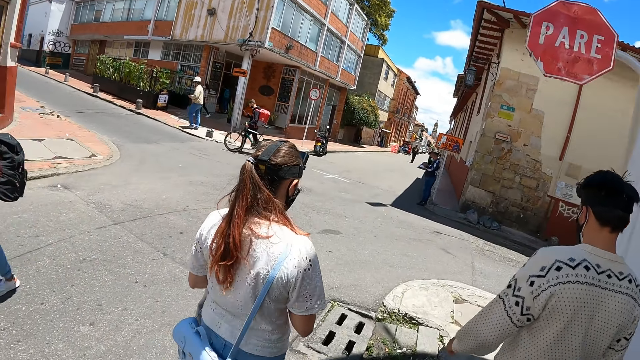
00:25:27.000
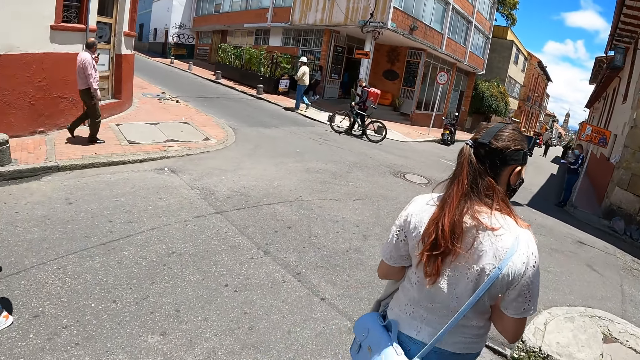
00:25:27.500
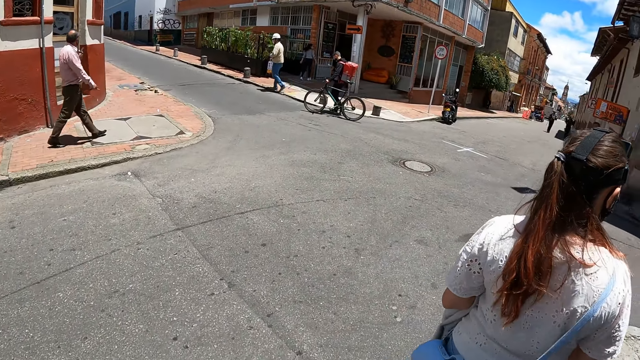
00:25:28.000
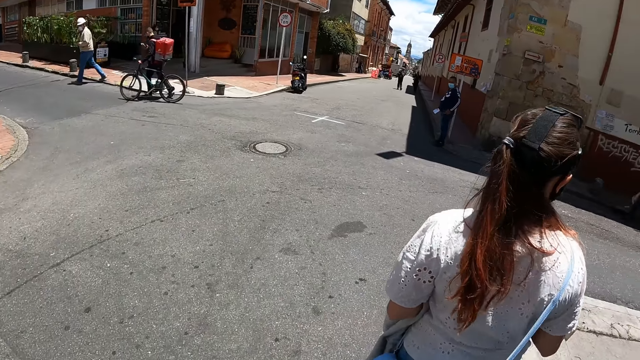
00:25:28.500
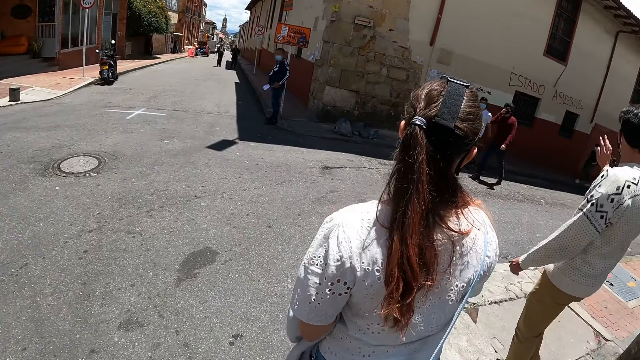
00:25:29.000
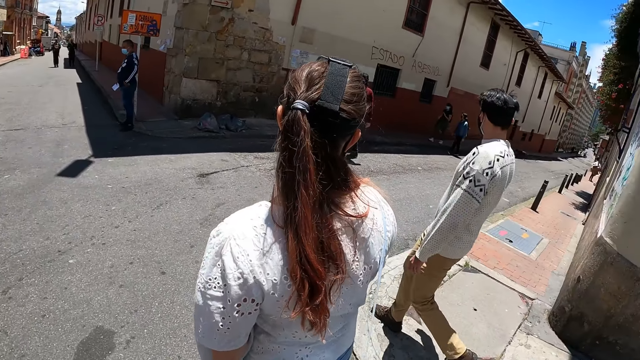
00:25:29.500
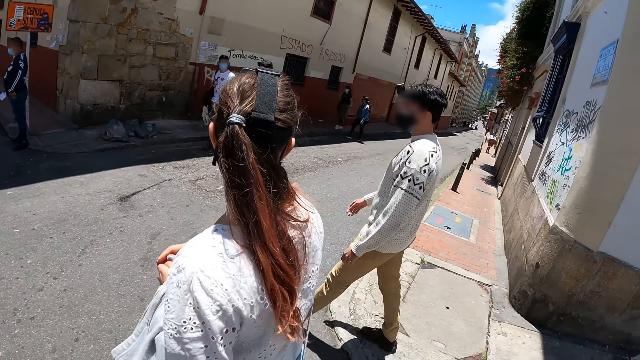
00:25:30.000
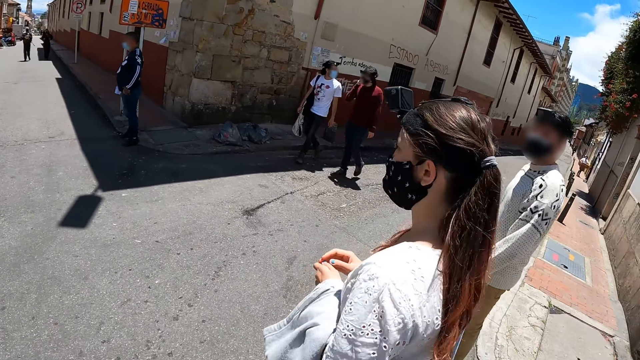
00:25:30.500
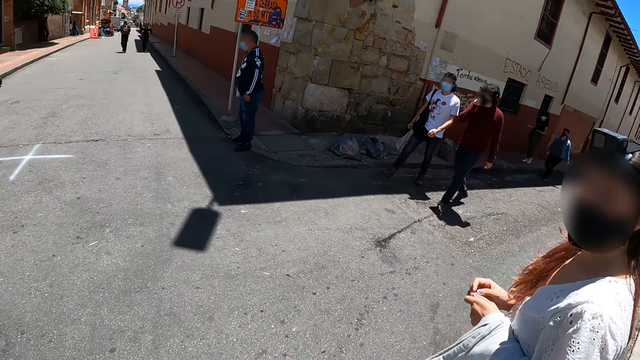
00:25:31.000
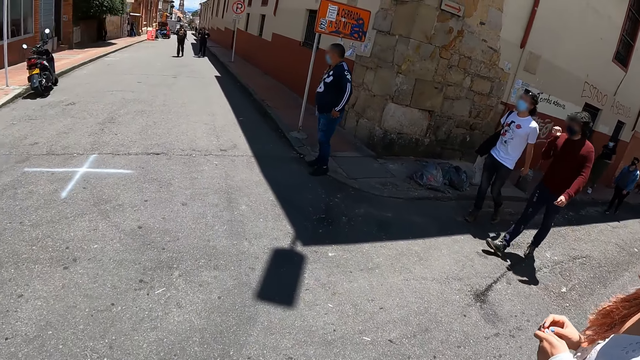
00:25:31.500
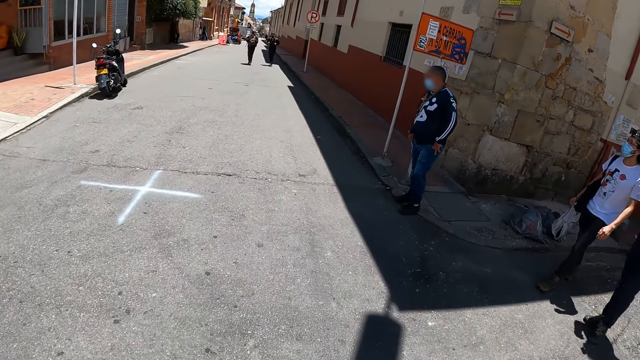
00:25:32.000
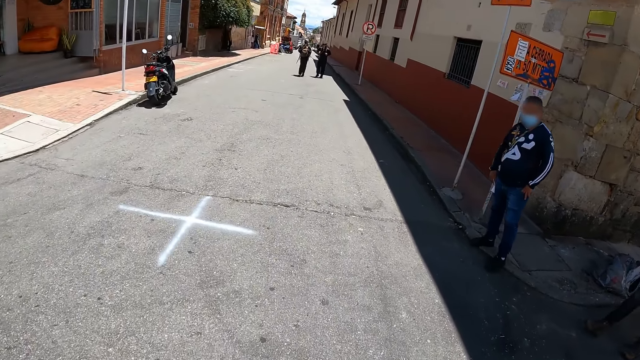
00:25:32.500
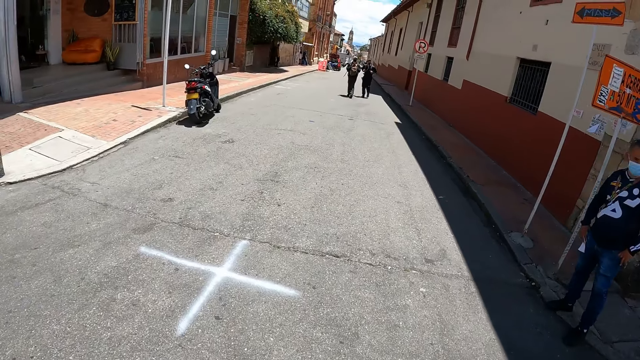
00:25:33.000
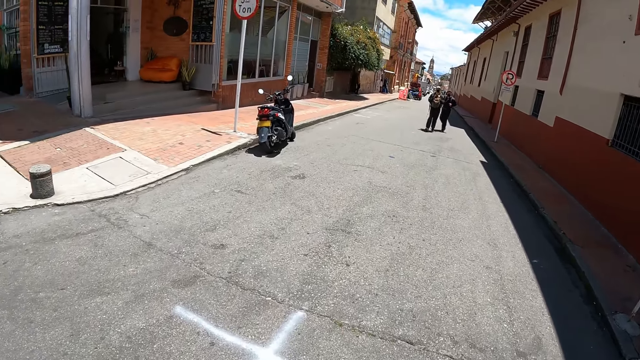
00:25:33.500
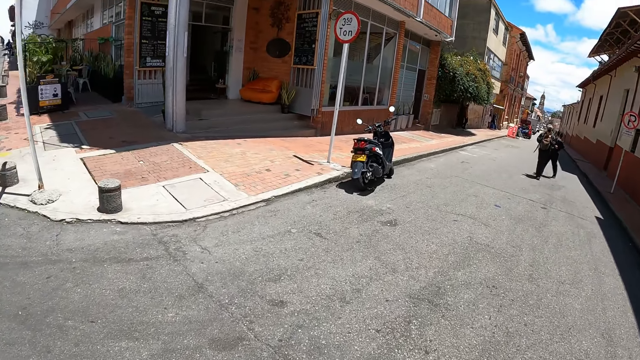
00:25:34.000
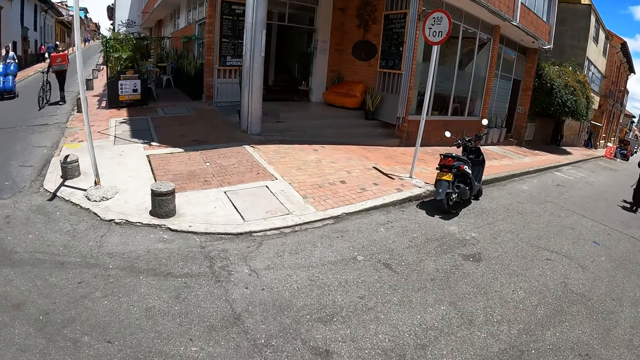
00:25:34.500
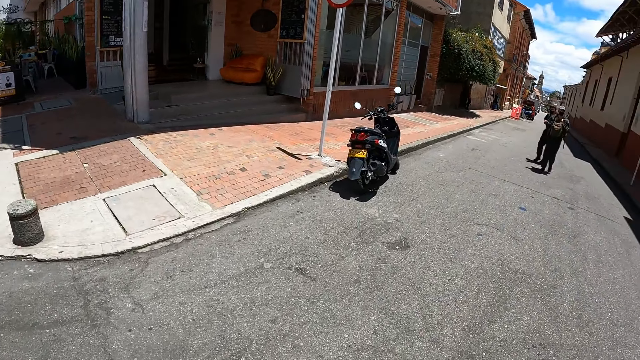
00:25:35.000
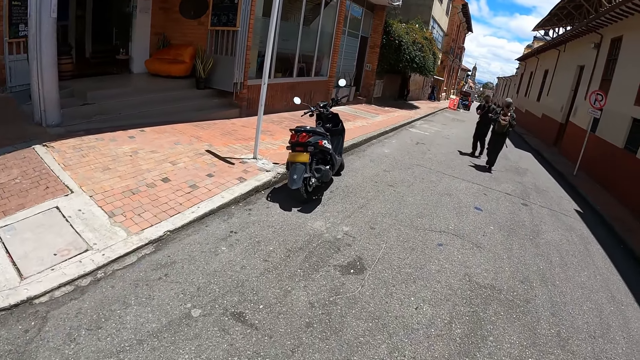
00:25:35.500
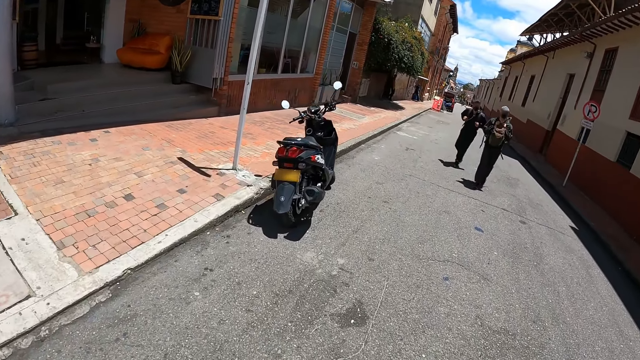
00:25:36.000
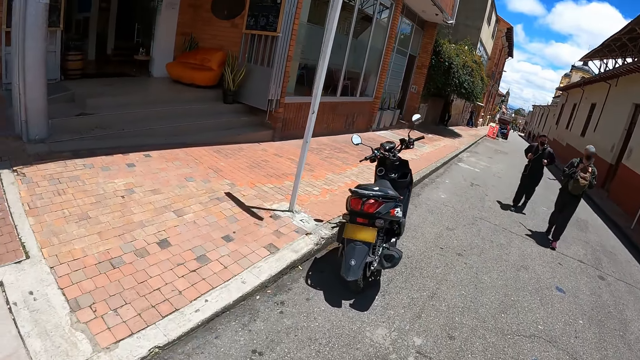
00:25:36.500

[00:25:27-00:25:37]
The camera wearer looks around the junction. They cross the junction.

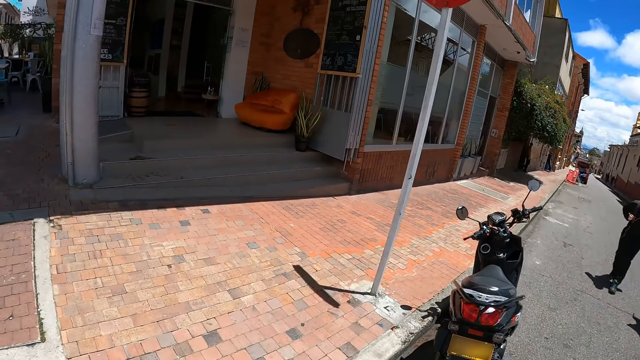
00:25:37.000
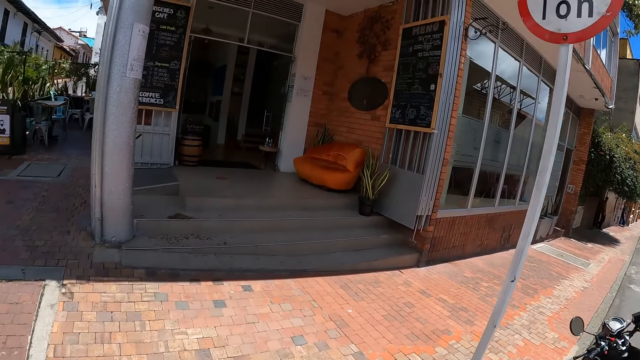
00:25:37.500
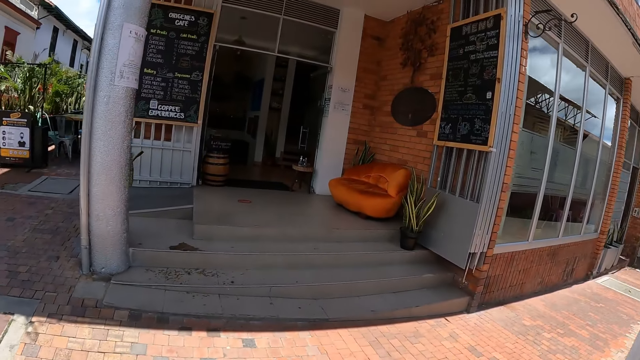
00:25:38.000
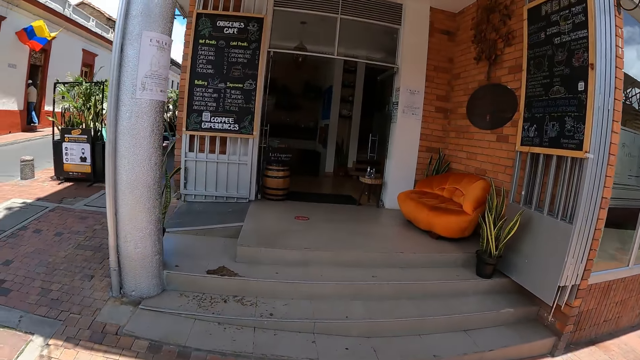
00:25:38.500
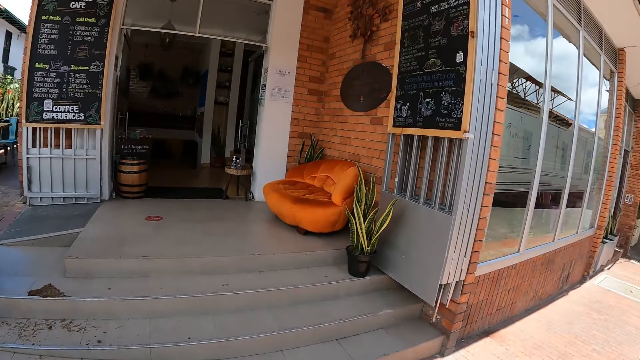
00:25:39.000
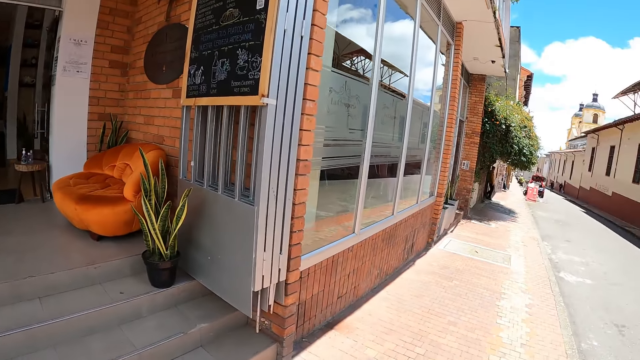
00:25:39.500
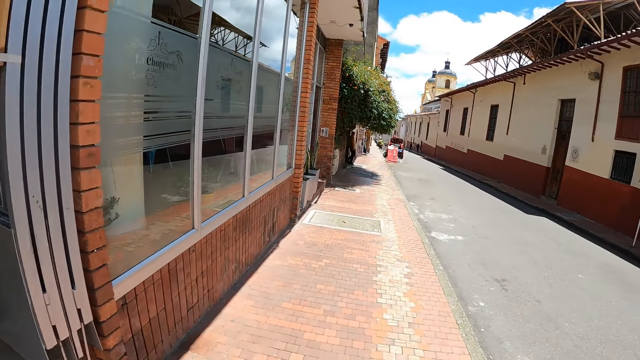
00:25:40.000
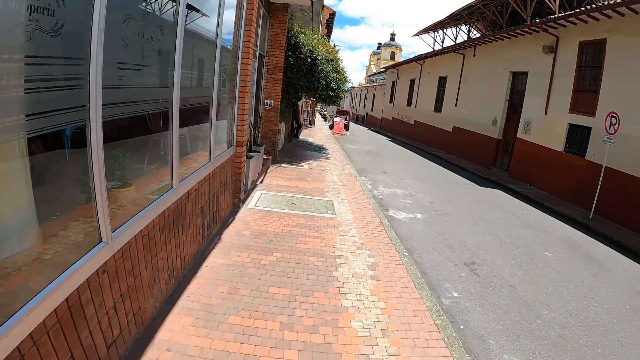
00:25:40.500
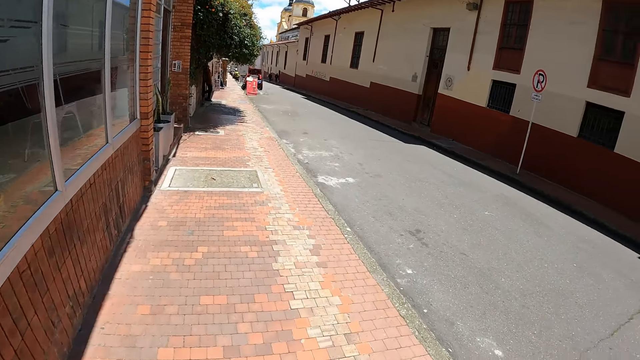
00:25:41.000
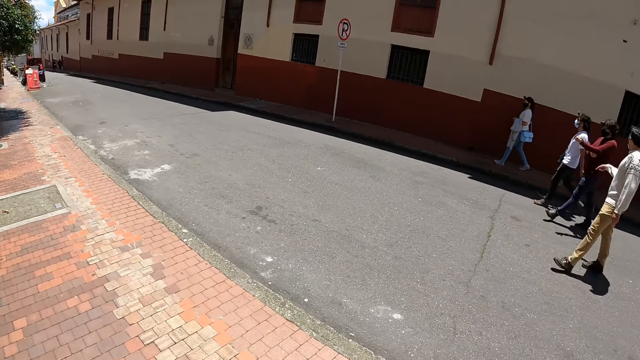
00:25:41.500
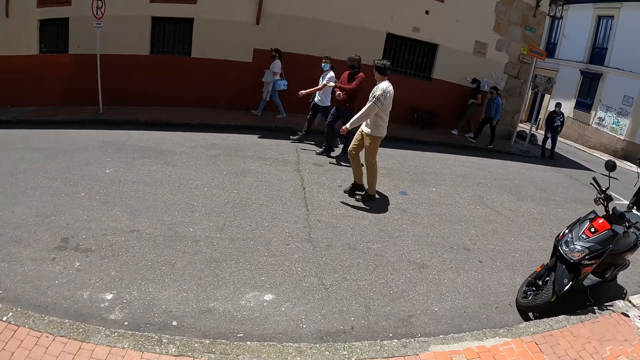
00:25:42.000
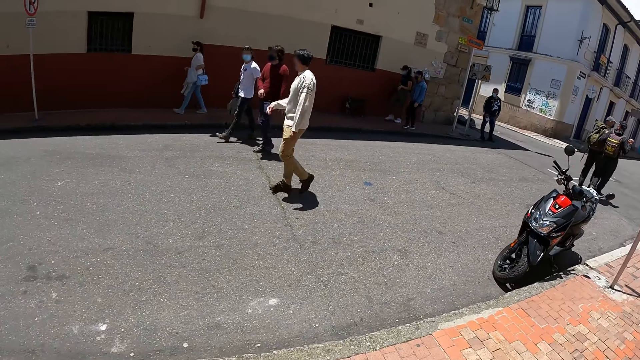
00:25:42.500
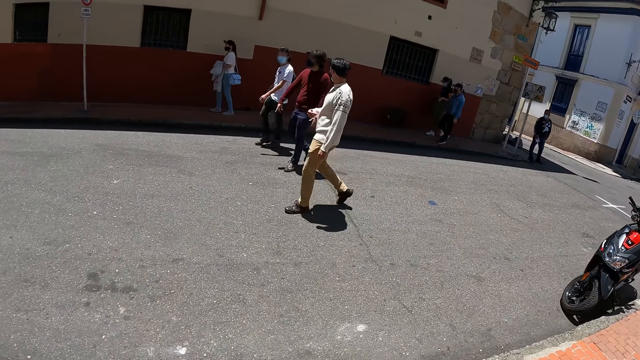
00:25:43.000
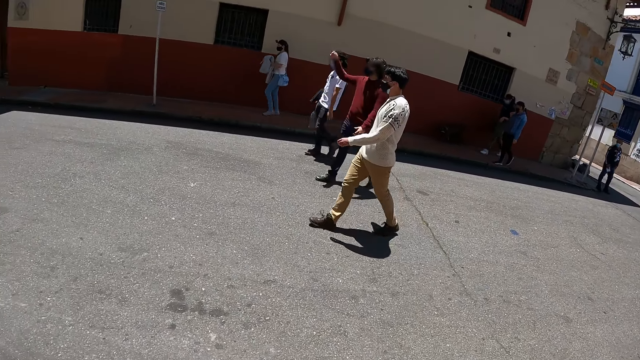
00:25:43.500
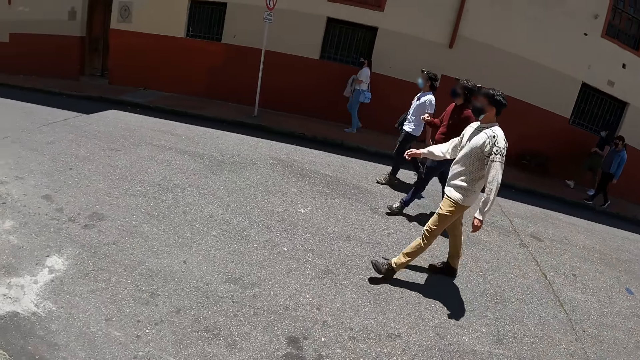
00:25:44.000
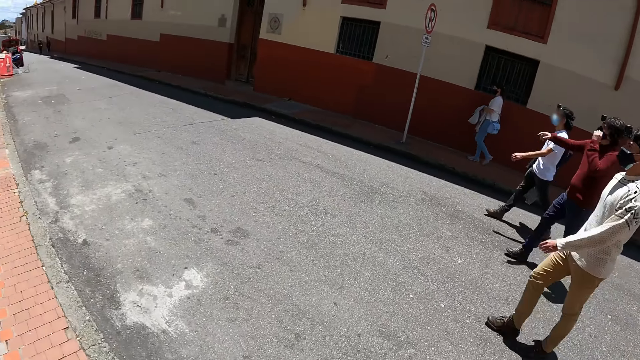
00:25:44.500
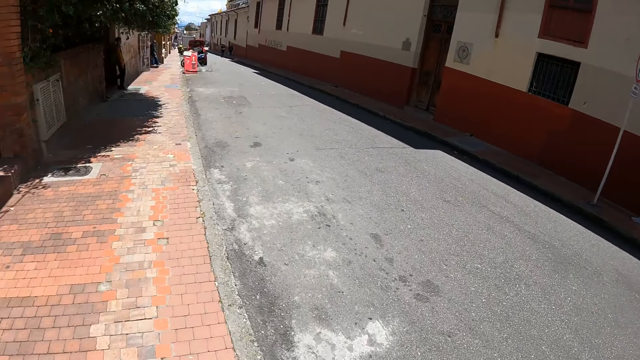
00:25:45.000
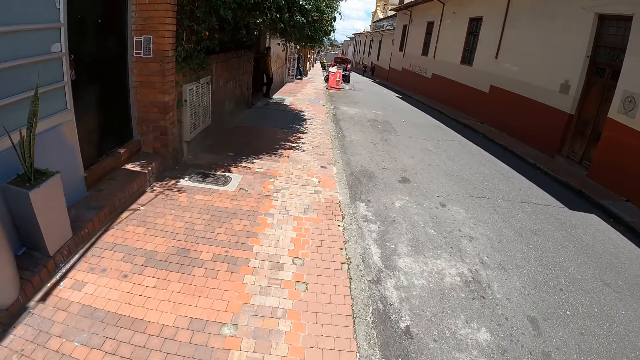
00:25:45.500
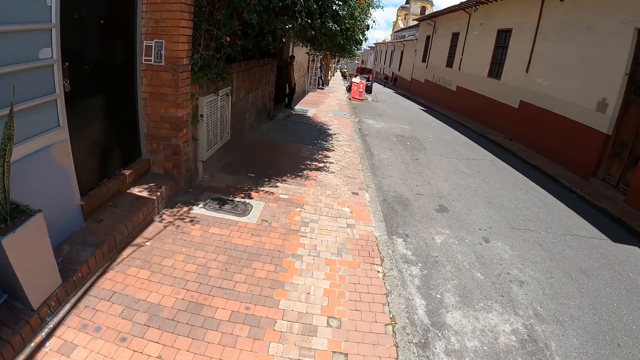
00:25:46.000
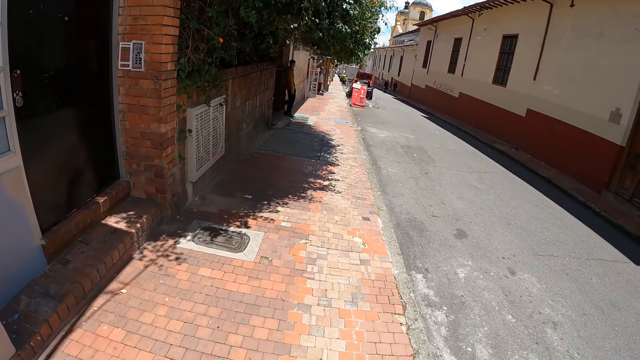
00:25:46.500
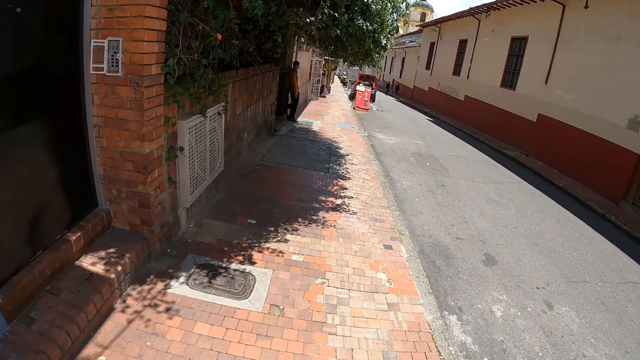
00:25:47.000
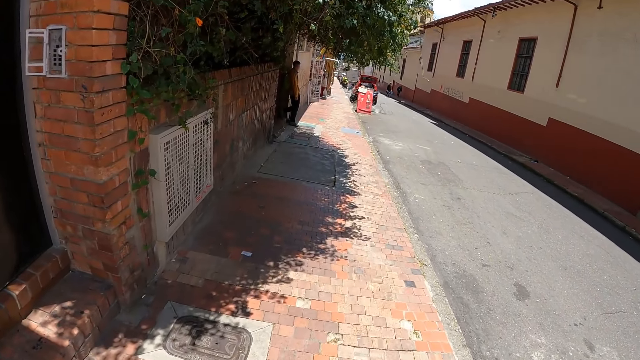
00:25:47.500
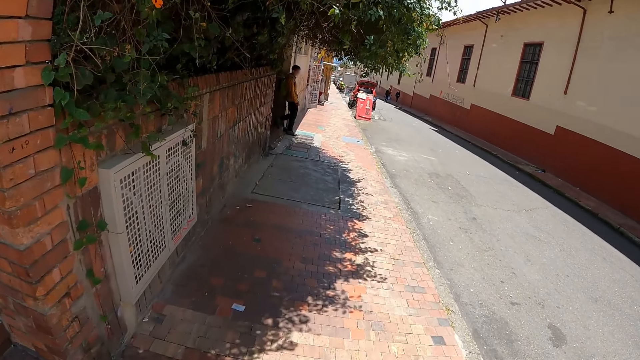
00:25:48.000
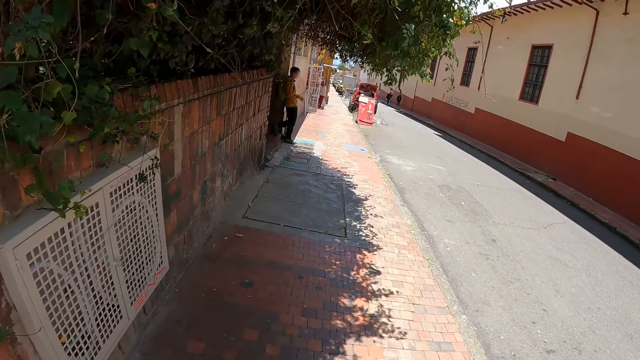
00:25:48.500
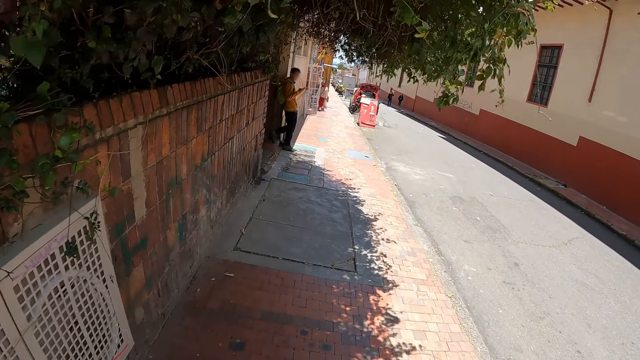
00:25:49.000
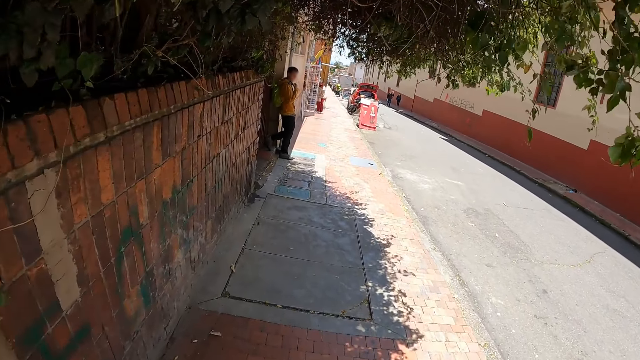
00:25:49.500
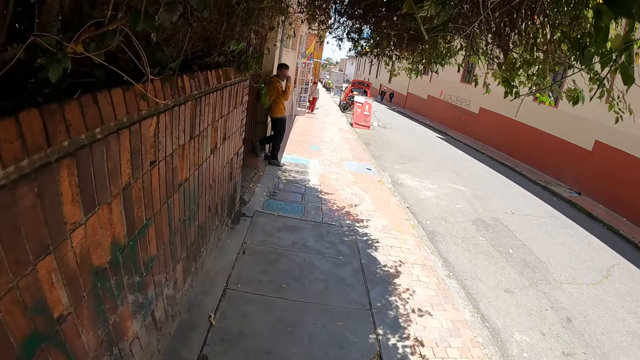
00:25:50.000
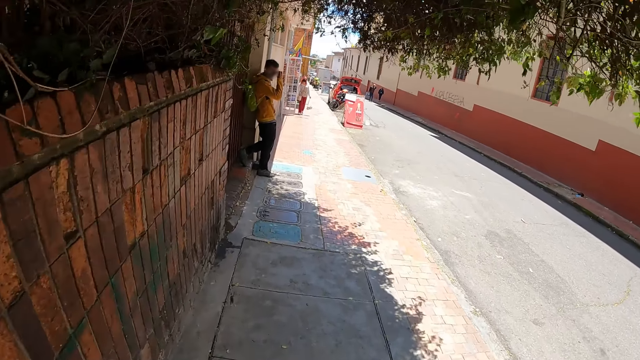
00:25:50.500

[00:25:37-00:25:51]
The camera wearer strolls on the sidewalk. They look back. They look around. They walk on the sidewalk.
